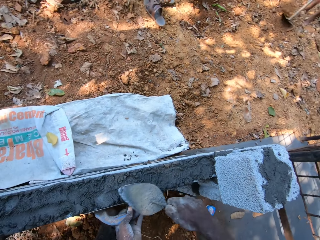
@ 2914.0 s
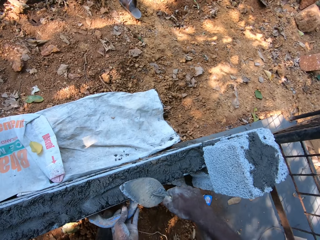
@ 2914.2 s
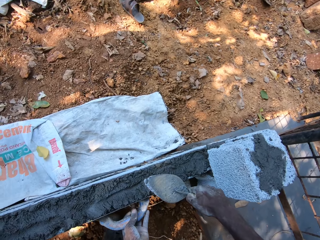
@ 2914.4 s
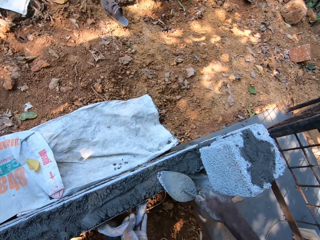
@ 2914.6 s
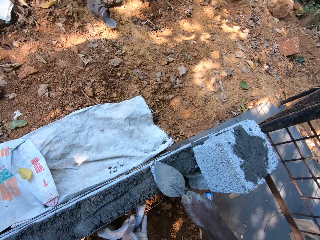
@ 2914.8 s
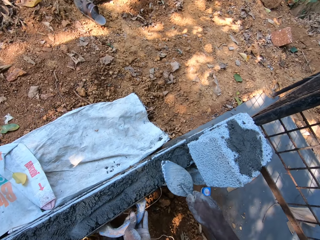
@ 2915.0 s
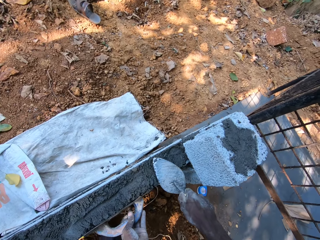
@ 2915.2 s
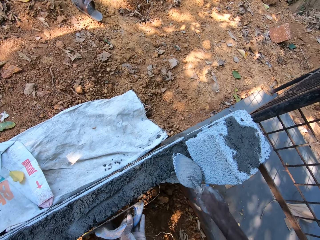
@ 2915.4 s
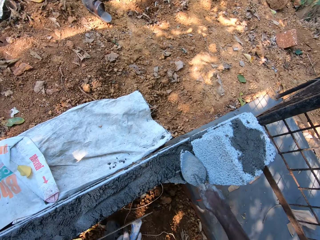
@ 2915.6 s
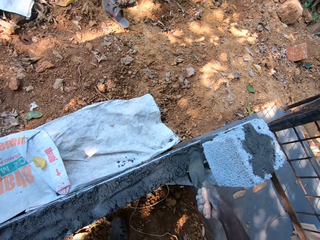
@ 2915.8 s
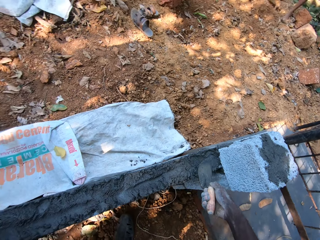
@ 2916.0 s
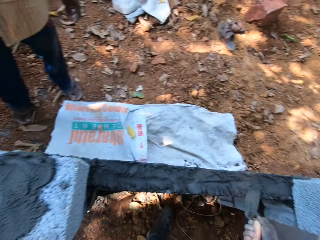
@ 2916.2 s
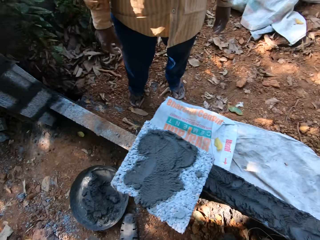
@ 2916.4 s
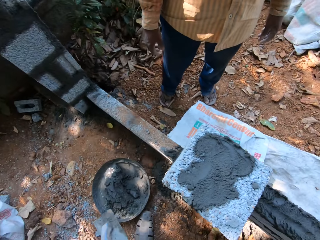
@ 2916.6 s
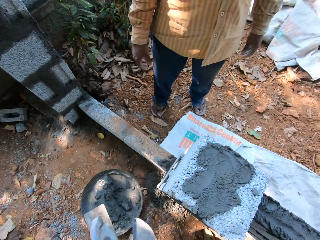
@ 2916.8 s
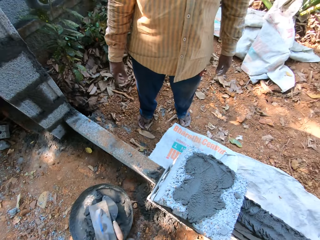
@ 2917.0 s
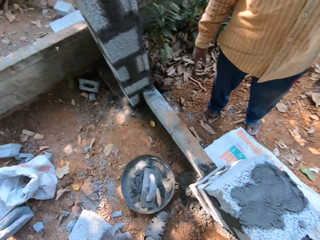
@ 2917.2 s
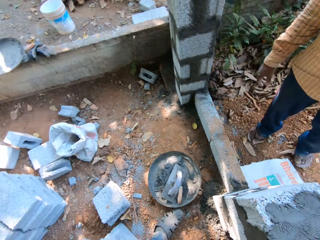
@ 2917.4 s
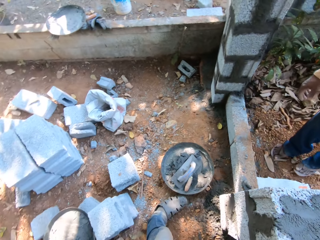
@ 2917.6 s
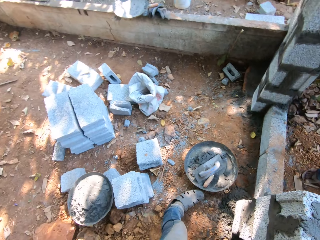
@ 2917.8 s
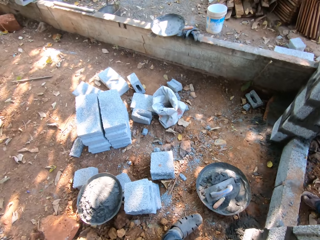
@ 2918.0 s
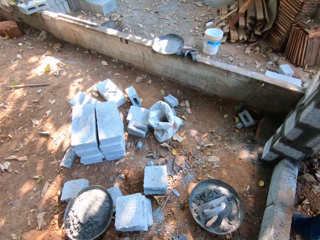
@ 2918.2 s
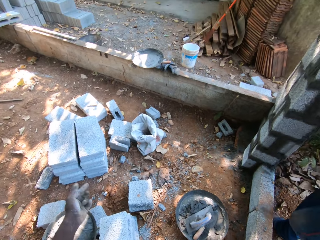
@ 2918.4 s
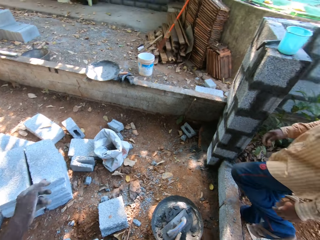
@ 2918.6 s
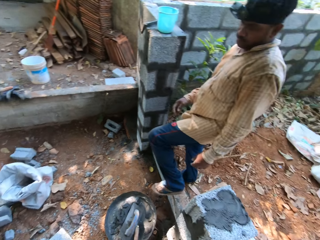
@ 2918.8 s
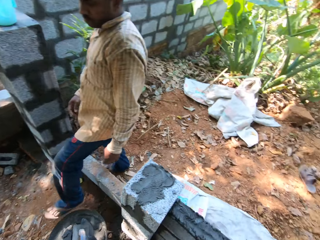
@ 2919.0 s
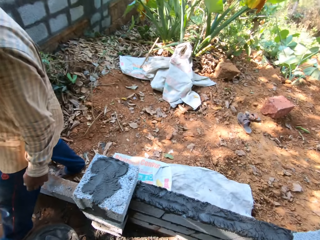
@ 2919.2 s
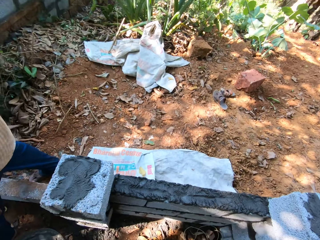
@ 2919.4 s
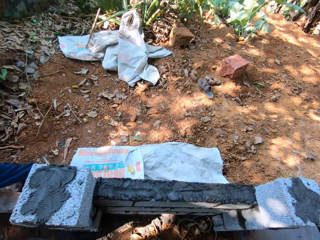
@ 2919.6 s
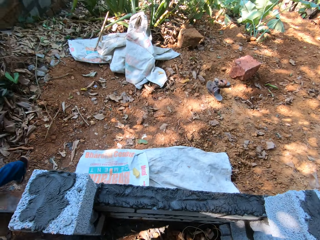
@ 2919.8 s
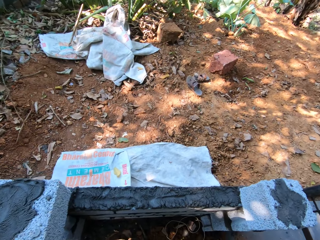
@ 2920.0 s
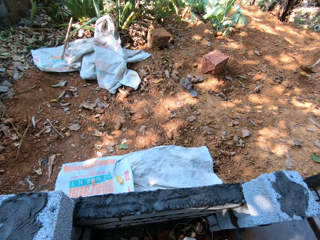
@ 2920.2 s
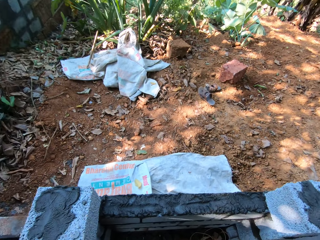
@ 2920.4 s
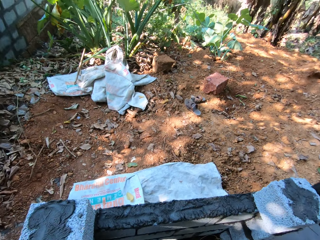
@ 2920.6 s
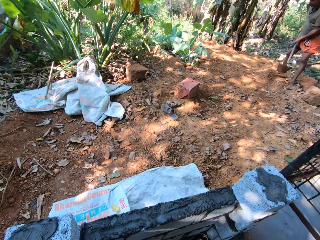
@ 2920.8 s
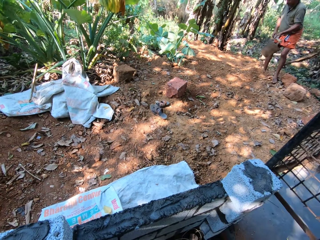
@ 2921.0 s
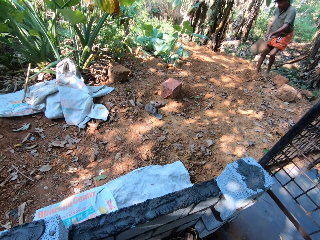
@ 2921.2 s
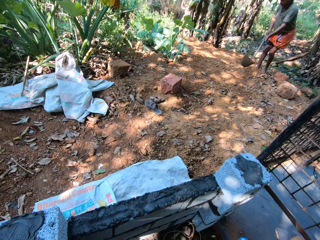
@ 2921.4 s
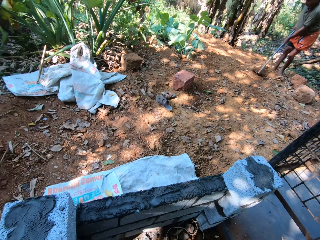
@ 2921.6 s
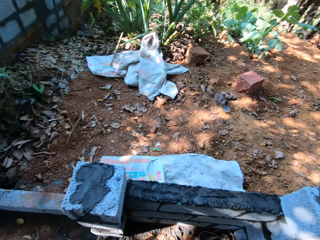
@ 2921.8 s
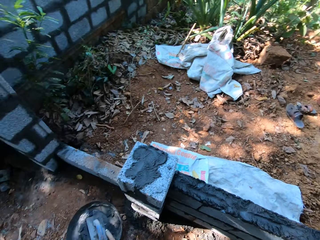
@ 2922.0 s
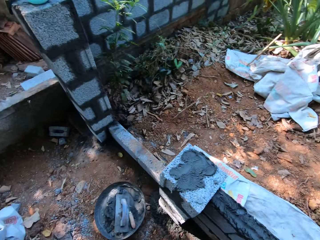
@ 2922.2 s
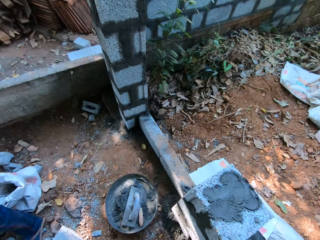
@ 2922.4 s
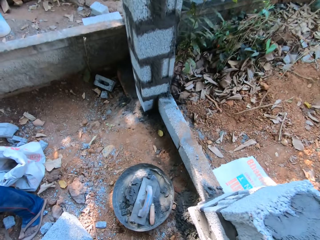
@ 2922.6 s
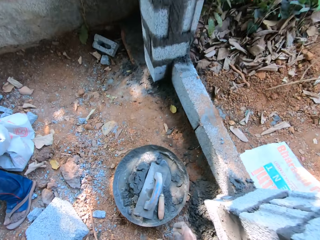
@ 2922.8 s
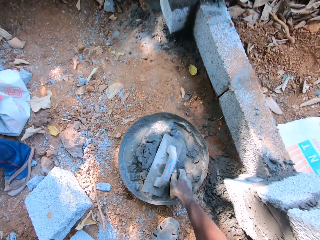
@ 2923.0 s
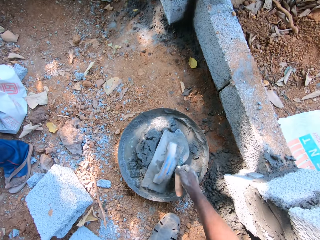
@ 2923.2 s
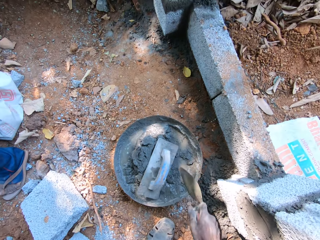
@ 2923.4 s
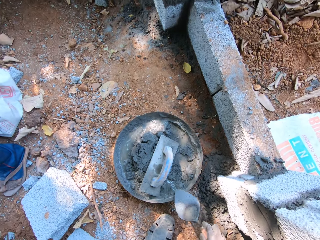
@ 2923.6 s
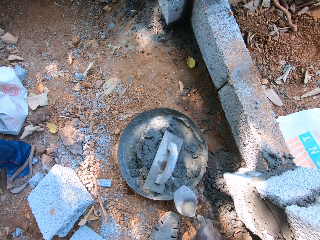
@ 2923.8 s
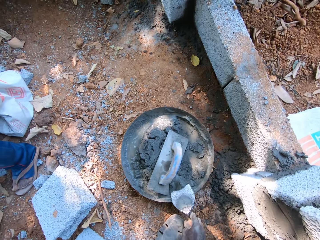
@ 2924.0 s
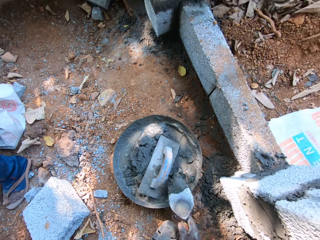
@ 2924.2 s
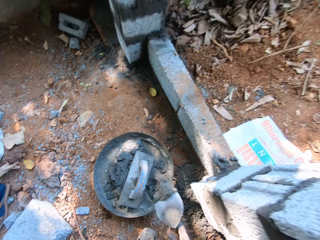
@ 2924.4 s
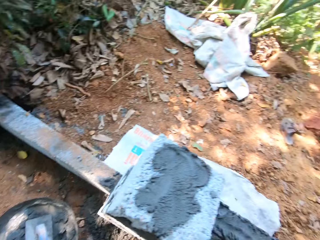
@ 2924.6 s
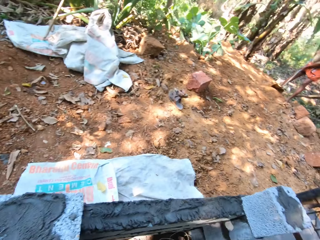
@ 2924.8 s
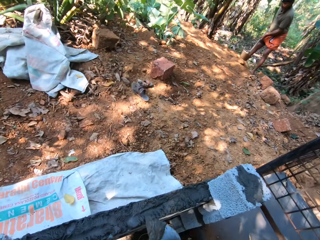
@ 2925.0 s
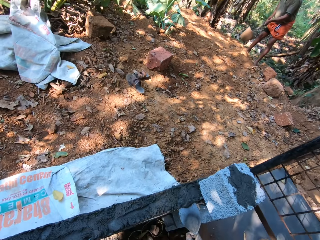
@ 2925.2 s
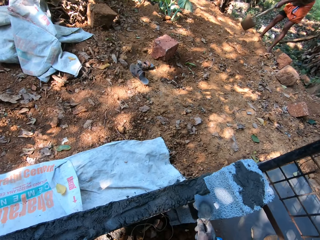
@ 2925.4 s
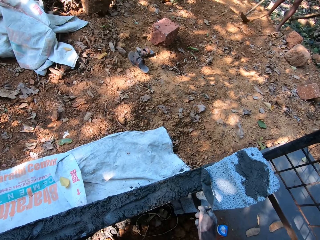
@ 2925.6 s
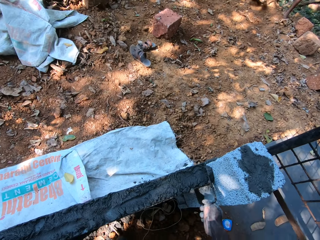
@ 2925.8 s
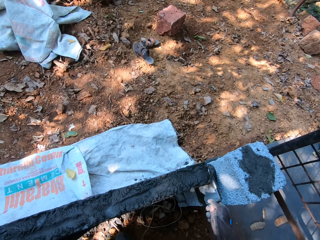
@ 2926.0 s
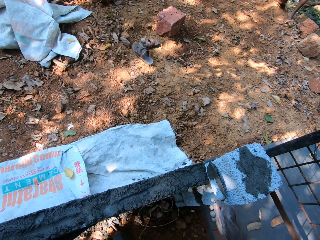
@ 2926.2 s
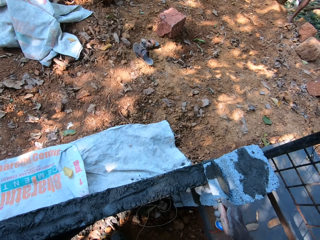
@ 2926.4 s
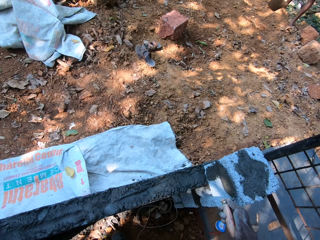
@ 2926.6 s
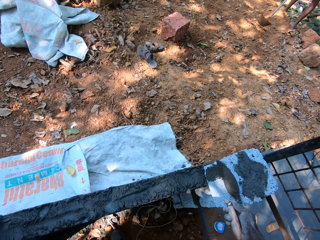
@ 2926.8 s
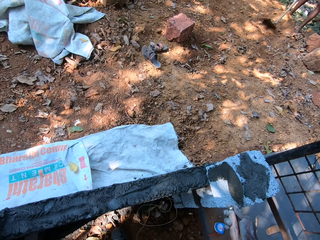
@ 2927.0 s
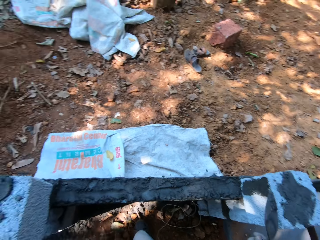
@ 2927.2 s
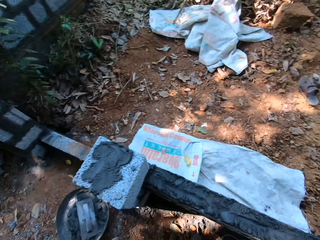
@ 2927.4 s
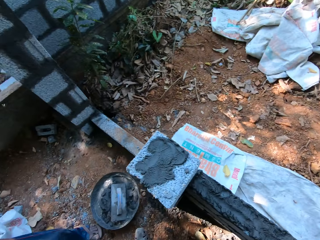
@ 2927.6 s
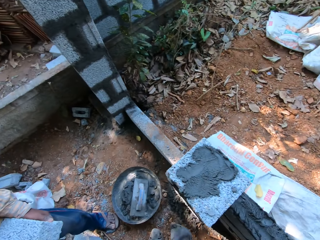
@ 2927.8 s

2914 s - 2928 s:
The camera wearer drops the hand trowel and the hand levelling trowel in both hands in the tray on the ground. He looks around. He picks up the hand trowel in the concrete on the tray with his right hand. He packs the concrete from the tray on the ground with the hand trowel in his right hand. He drops the concrete in the hand trowel on the concrete block on the wall with his right hand.

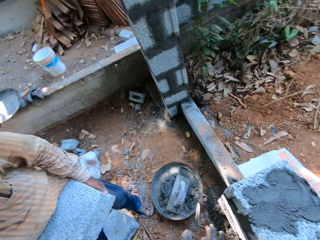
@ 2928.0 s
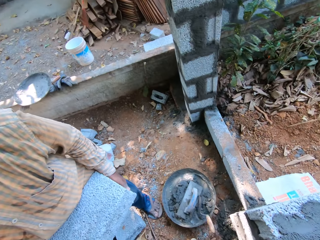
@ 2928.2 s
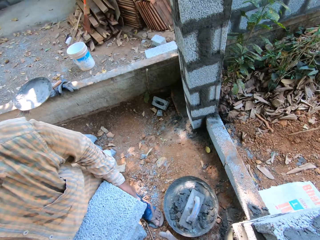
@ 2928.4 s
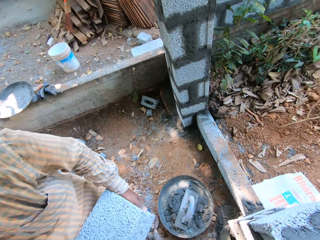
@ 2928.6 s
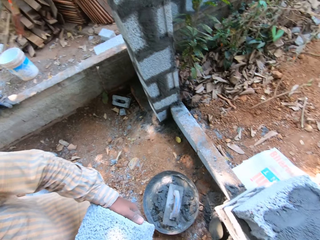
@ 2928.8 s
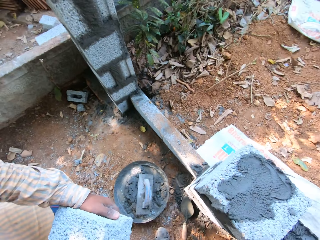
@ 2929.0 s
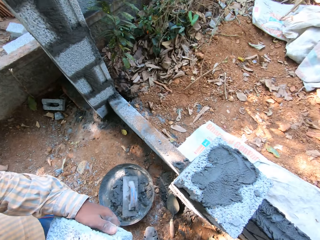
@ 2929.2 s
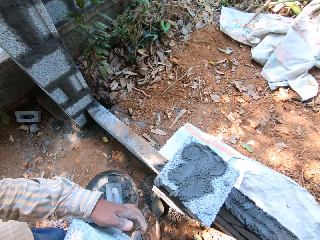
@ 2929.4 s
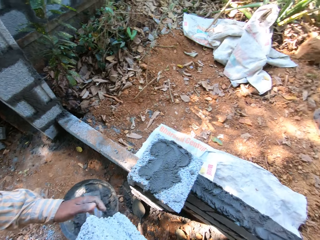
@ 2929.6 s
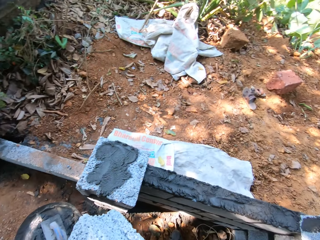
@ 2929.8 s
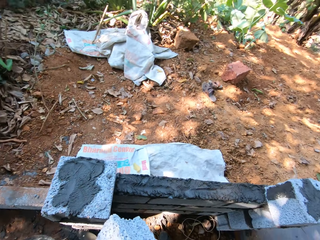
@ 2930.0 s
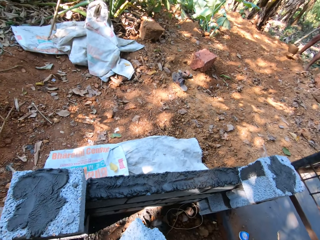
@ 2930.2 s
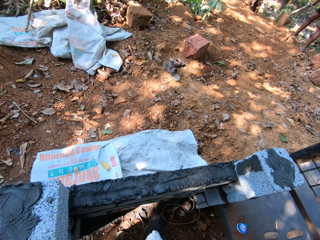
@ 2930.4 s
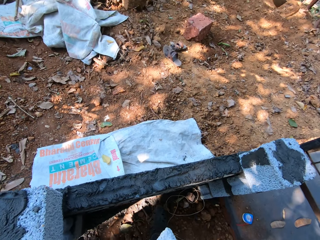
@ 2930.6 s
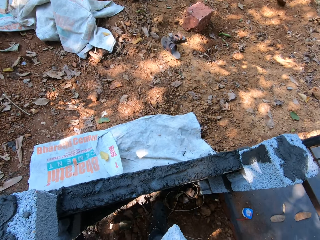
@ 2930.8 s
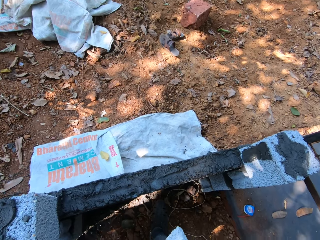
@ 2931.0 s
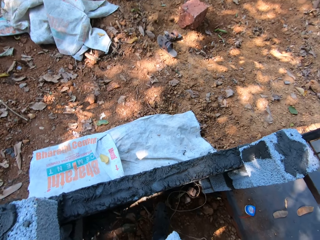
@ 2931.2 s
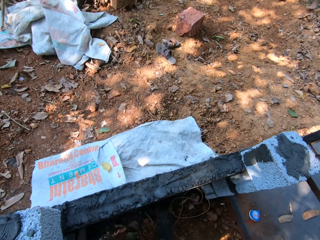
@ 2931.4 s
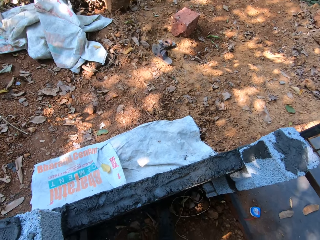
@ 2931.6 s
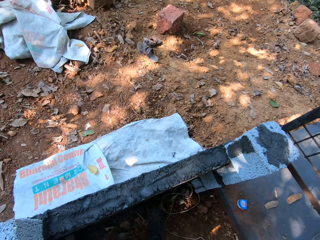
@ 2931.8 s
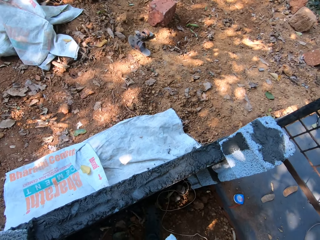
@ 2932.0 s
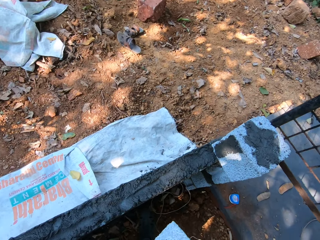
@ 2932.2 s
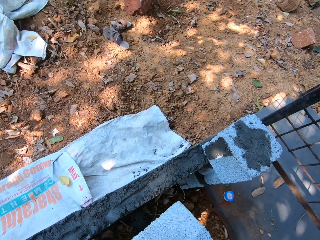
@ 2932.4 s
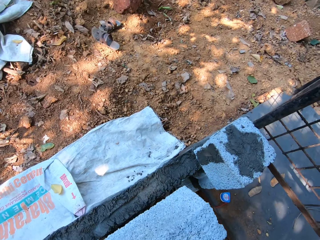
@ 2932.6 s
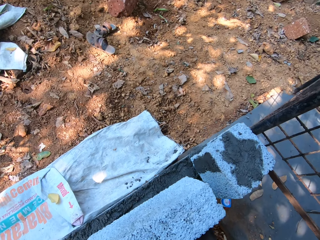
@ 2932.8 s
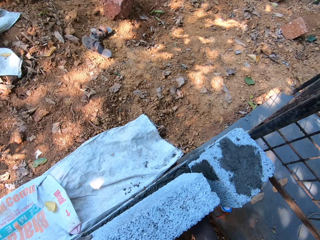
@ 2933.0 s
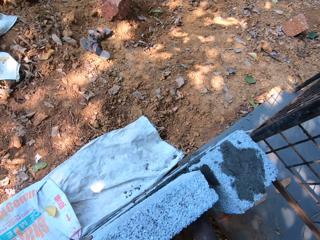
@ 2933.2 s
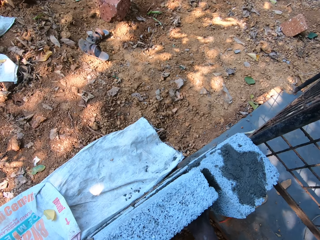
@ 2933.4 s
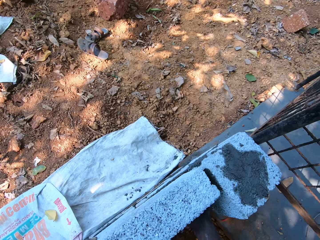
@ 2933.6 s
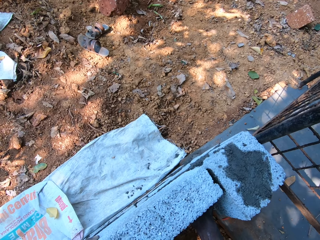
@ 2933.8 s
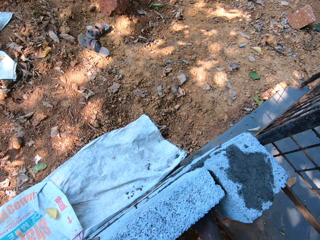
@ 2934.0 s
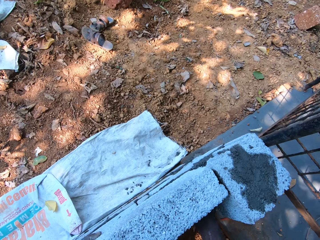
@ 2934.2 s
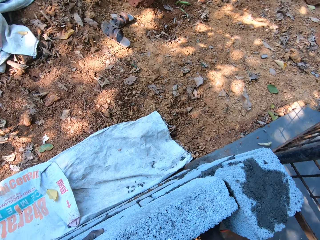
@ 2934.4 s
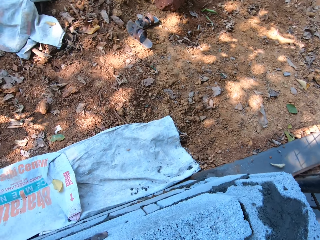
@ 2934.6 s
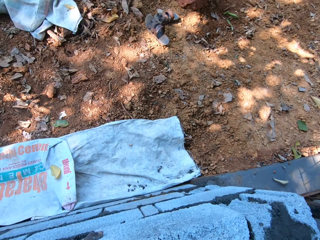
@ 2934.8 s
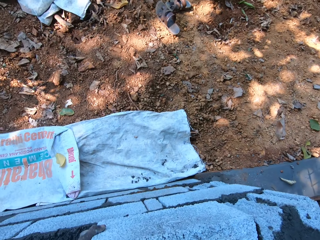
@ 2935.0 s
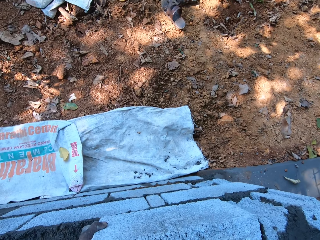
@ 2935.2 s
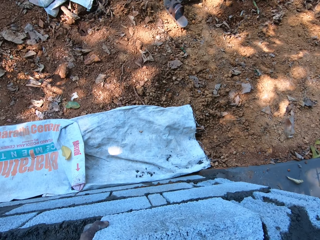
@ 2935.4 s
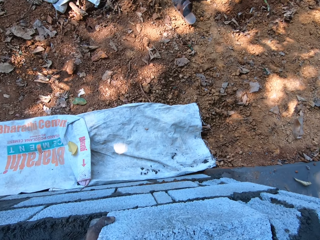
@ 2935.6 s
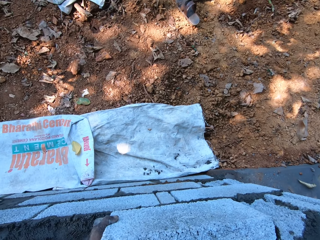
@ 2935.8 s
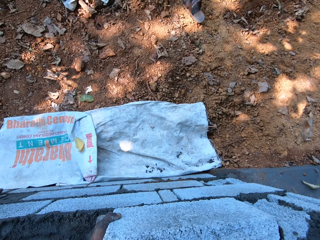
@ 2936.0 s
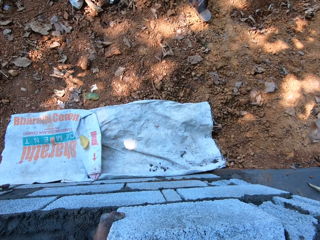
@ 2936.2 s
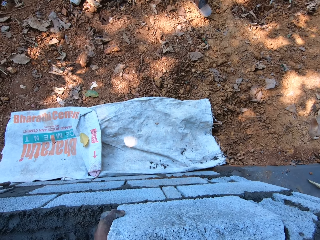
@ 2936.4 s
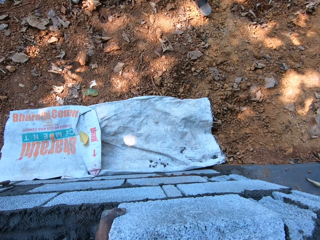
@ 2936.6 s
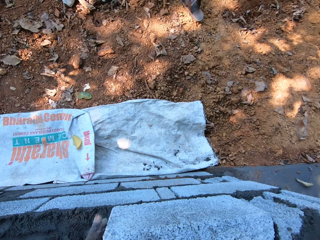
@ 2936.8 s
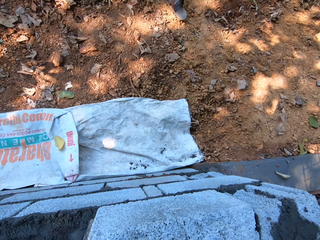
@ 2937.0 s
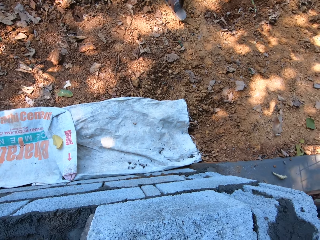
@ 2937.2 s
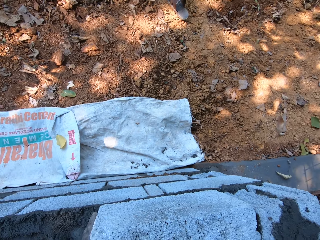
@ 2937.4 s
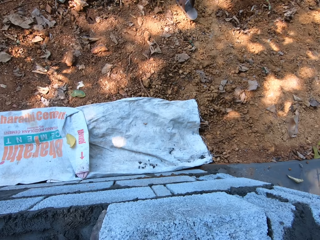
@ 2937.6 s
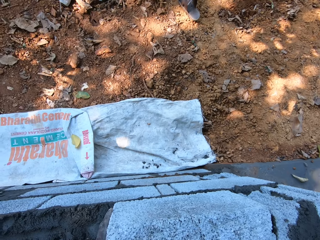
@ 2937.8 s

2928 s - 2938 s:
The camera wearer drops the hand trowel in his right hand on the ground. He collects a concrete block from a man with both hands. He places the concrete block in both hands on the concrete on the wall.
